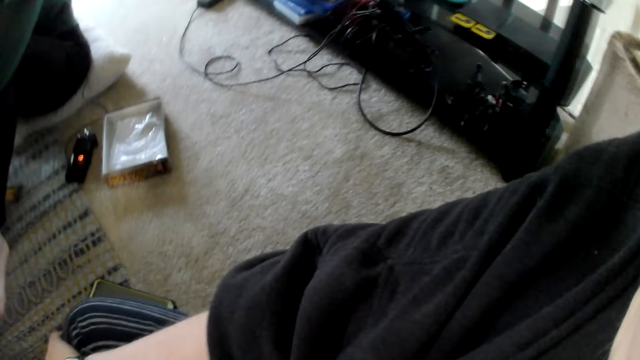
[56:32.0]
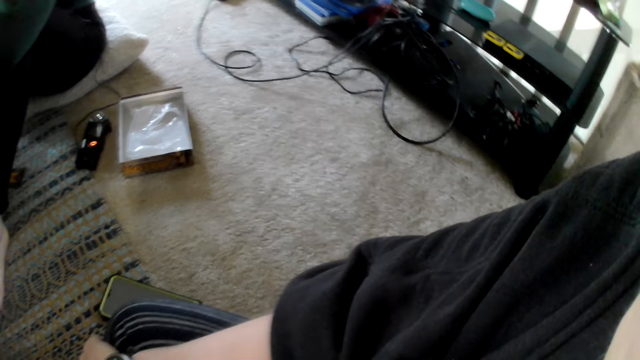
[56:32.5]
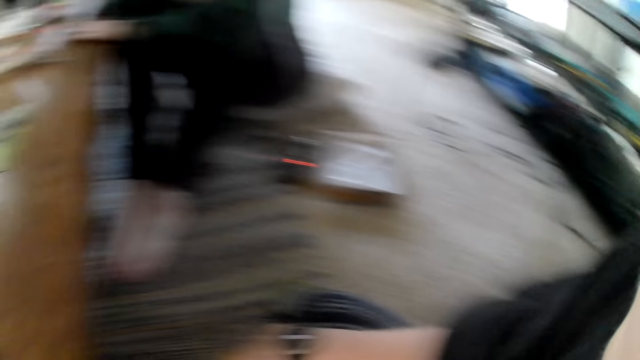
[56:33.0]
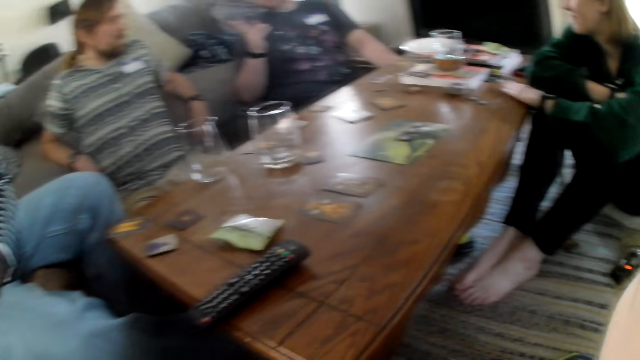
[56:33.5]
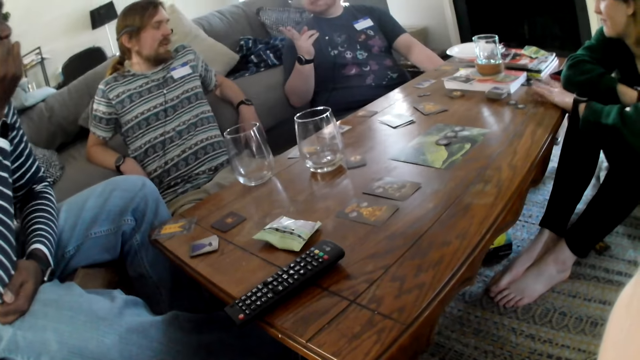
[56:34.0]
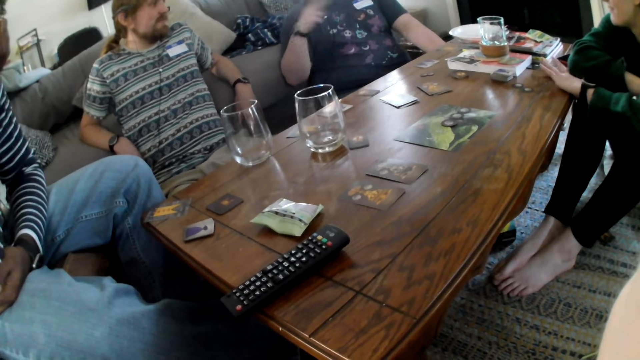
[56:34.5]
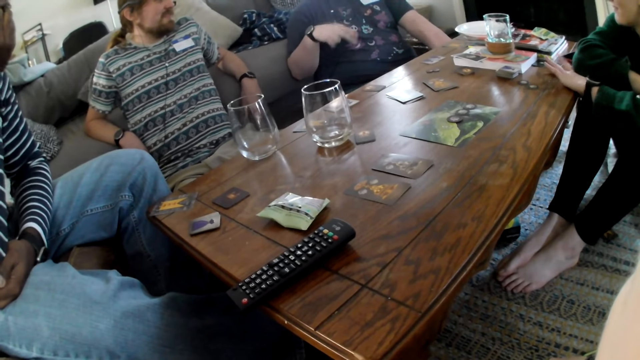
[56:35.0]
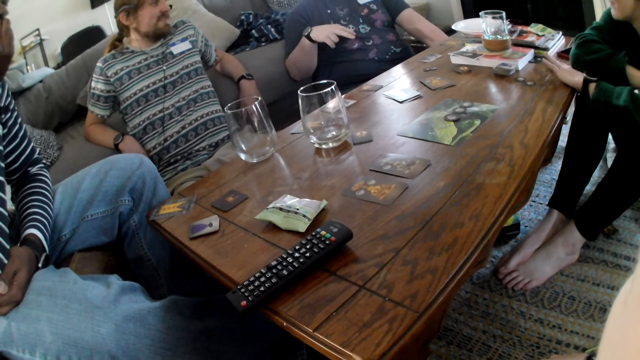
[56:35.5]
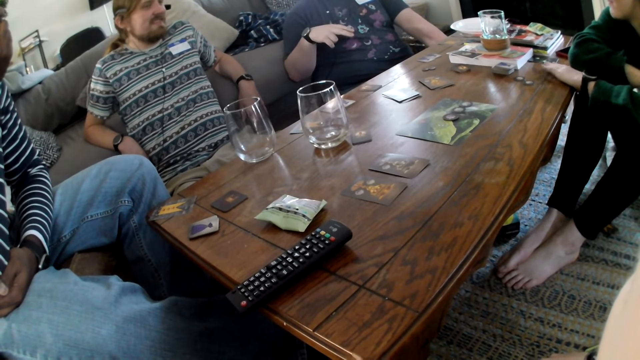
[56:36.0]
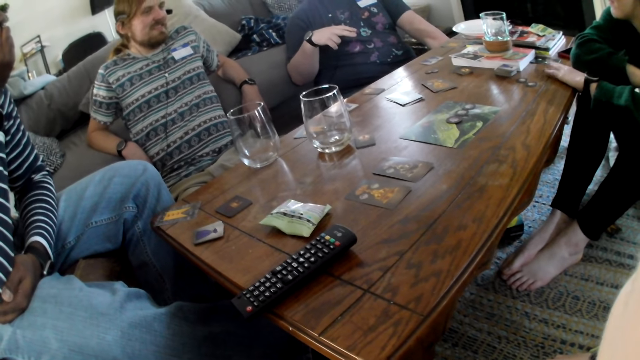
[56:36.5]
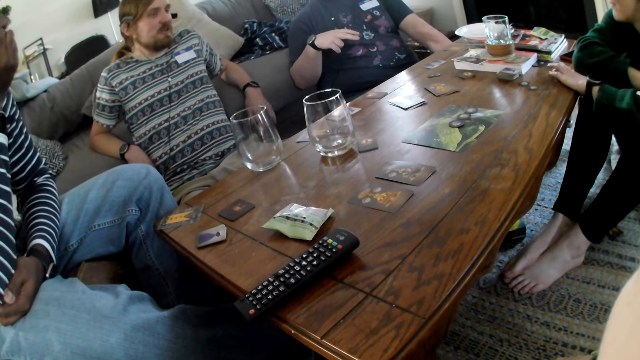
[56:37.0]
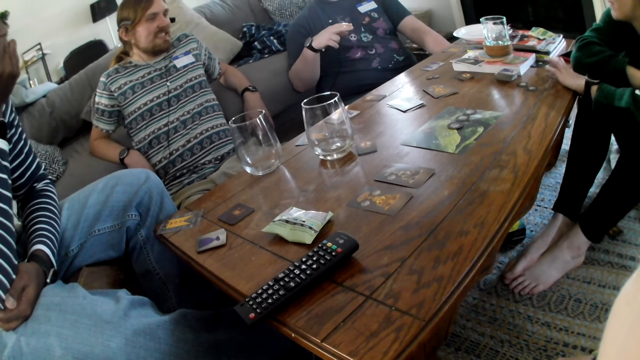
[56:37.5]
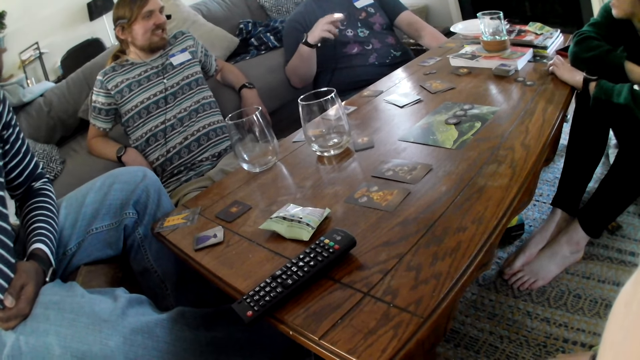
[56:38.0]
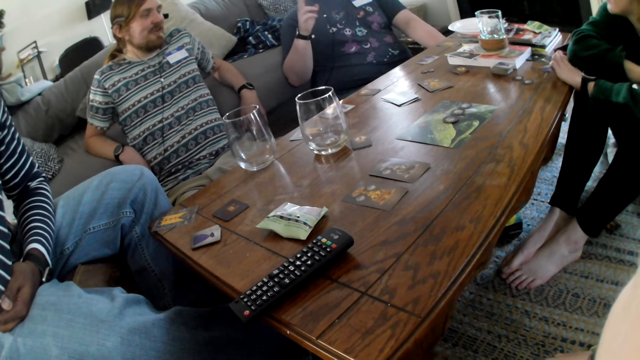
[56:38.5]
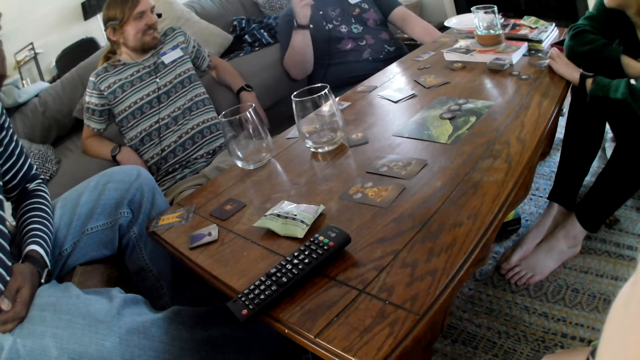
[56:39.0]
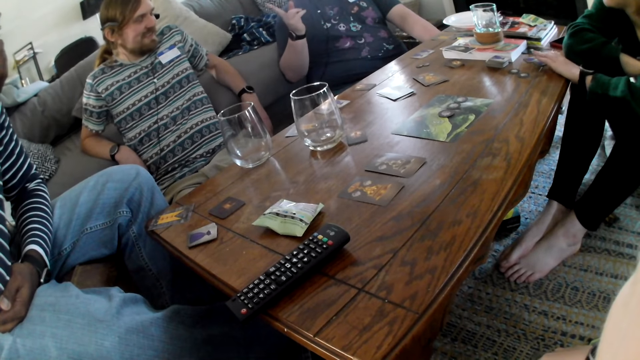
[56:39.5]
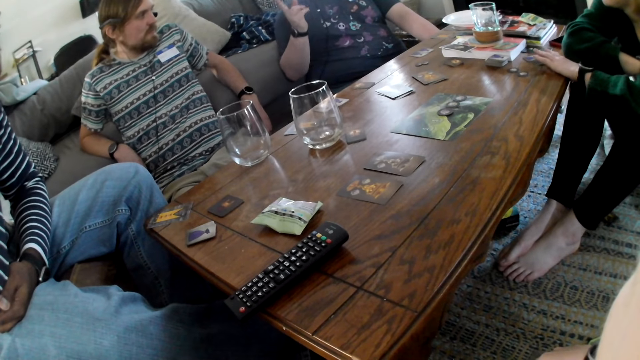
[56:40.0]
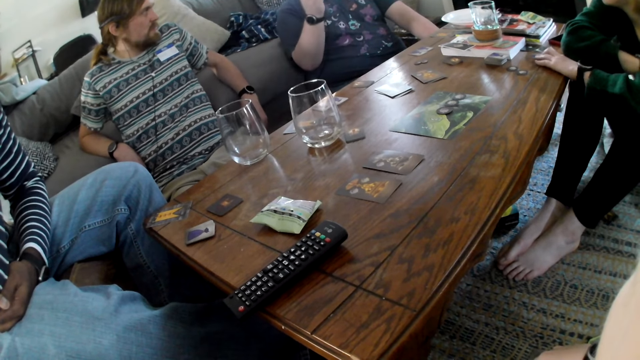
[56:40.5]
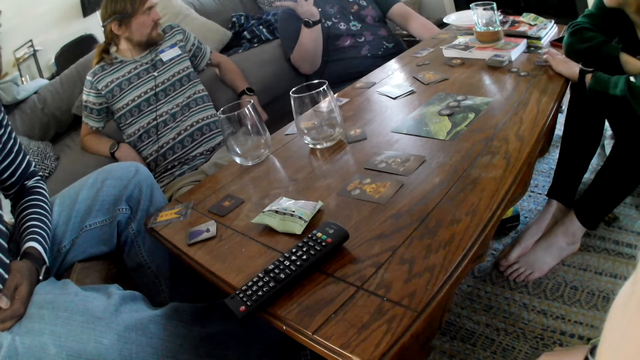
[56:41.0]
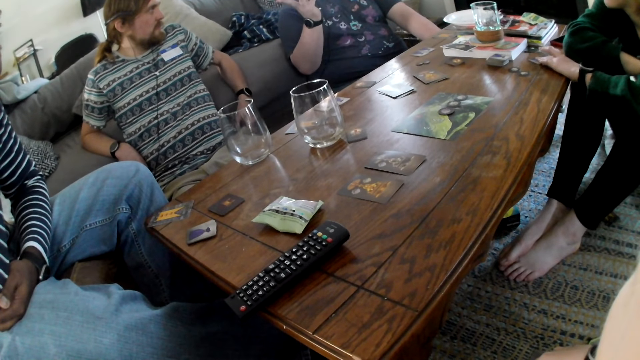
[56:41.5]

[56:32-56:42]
The man gesticulates with his right hand. The woman taps the table with her left hand. The camera wearer looks at the table. The woman moves the game card on the table with her left hand.

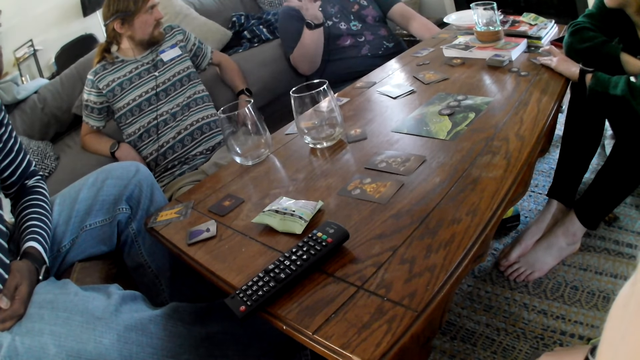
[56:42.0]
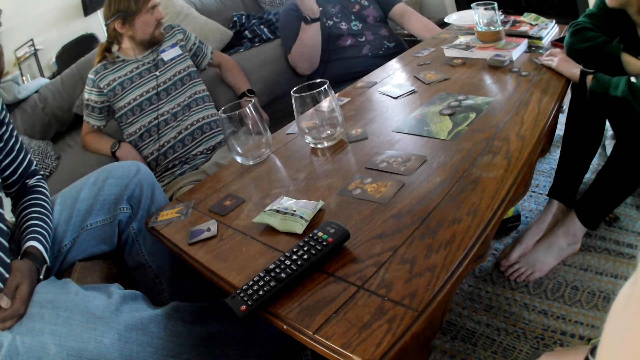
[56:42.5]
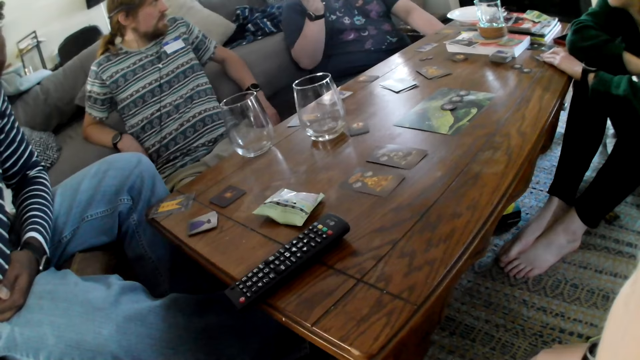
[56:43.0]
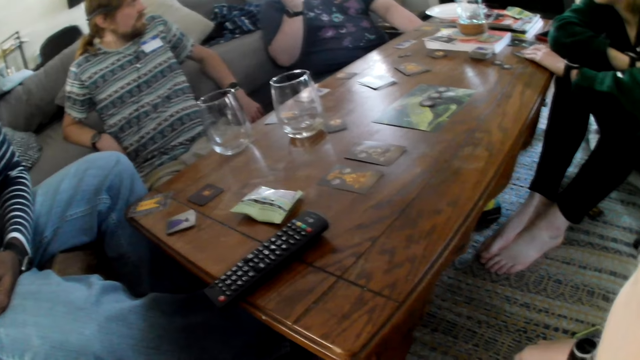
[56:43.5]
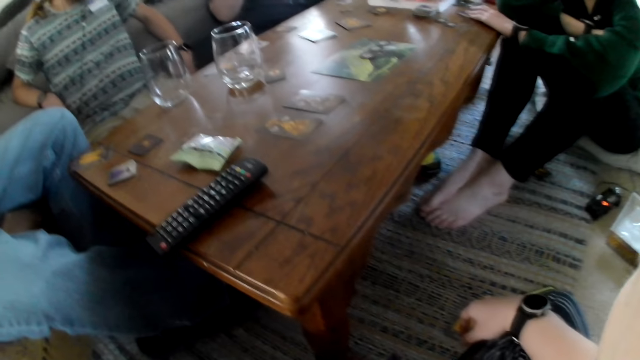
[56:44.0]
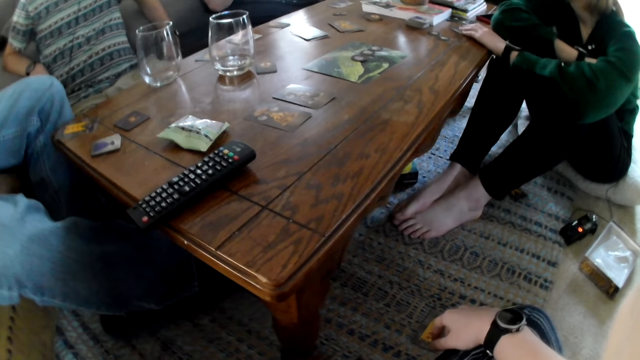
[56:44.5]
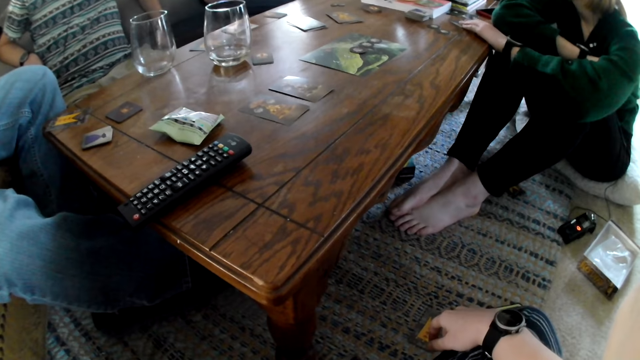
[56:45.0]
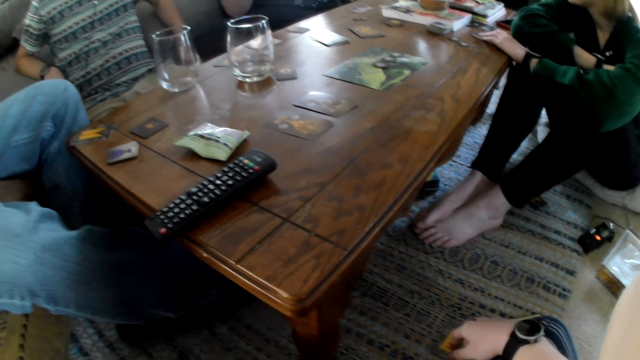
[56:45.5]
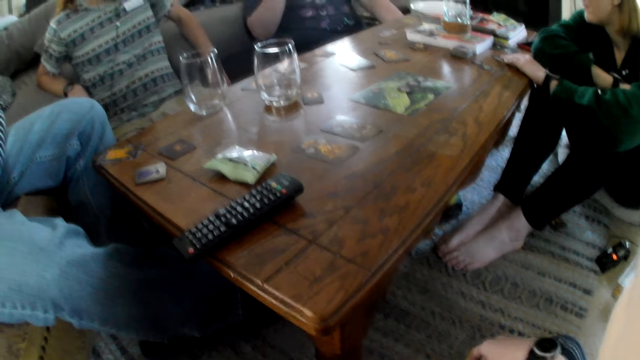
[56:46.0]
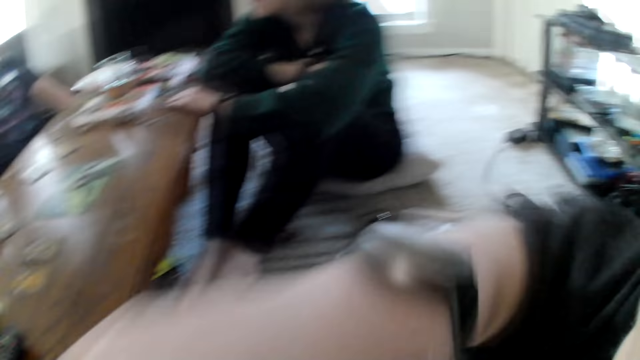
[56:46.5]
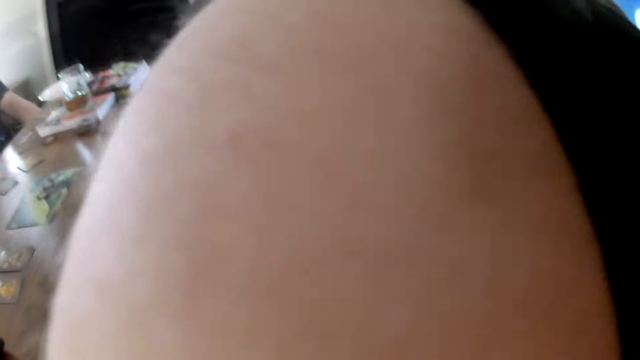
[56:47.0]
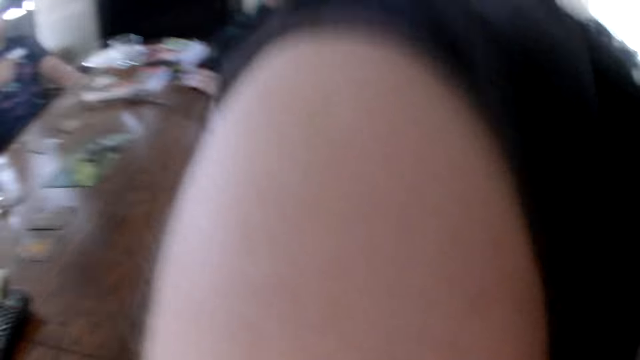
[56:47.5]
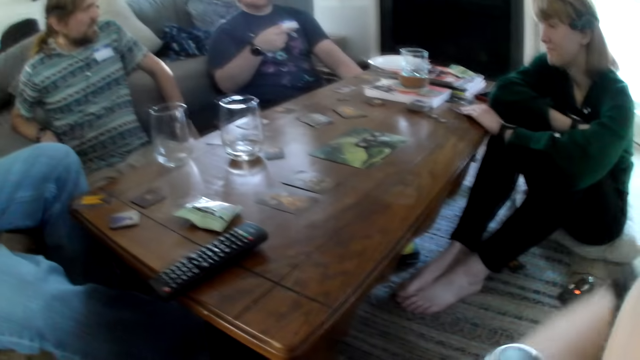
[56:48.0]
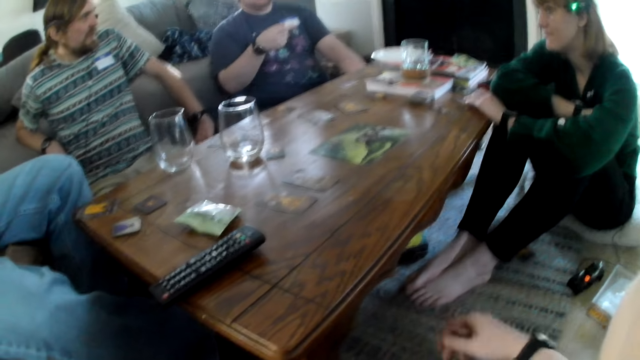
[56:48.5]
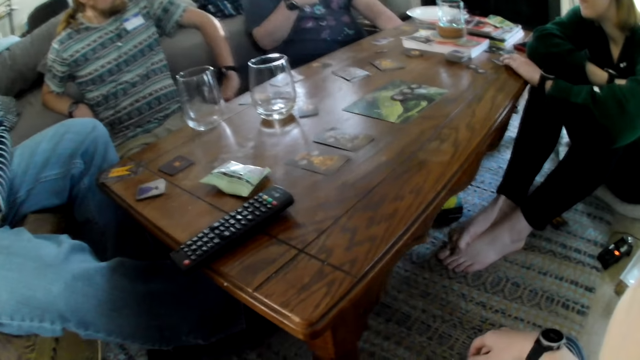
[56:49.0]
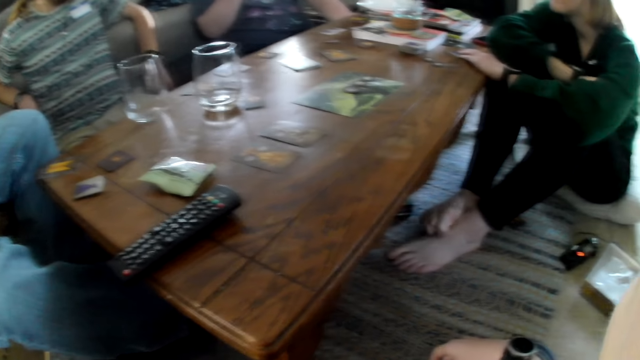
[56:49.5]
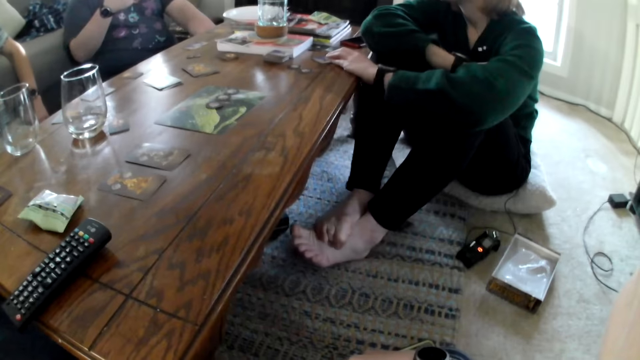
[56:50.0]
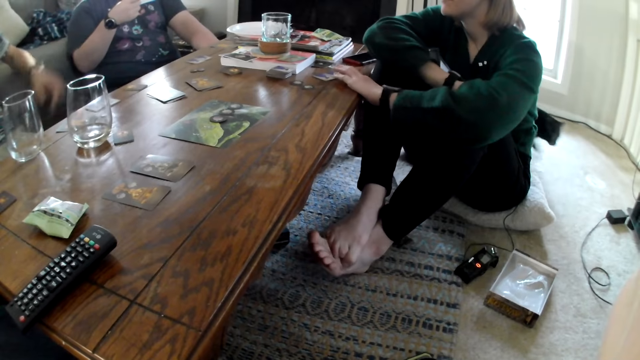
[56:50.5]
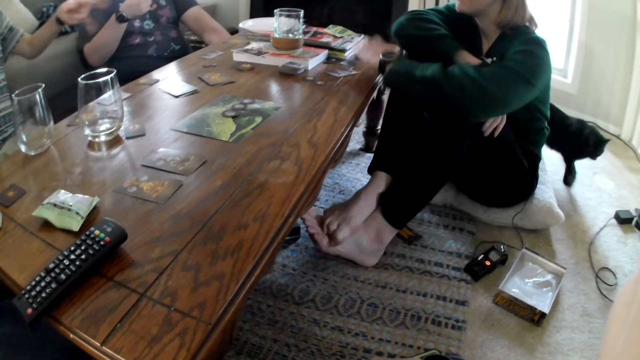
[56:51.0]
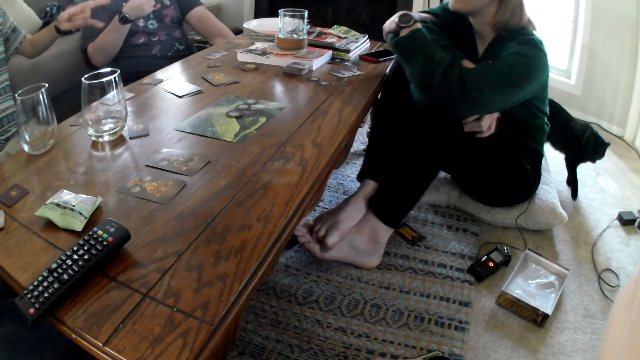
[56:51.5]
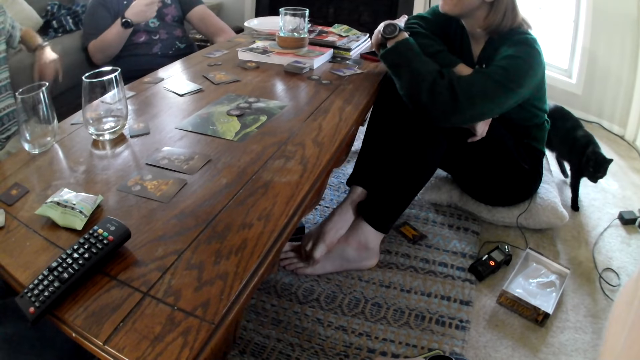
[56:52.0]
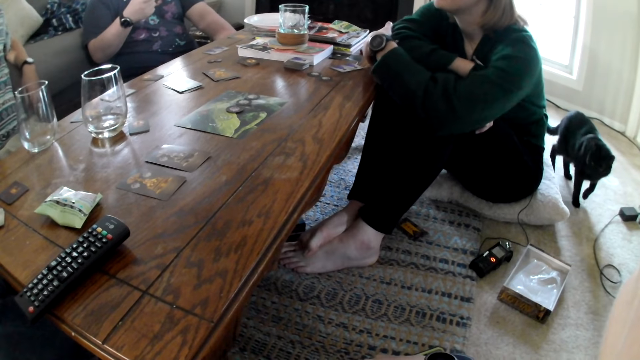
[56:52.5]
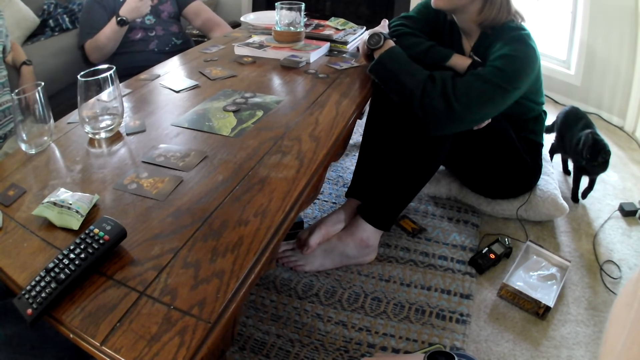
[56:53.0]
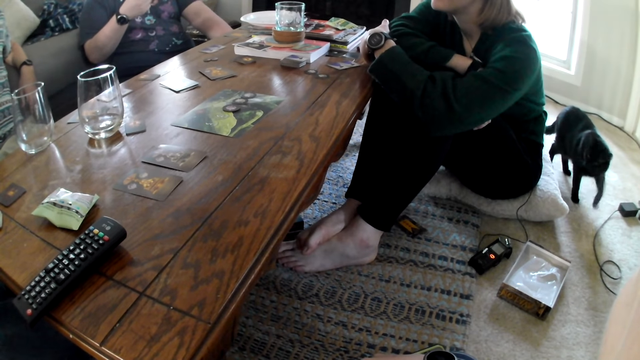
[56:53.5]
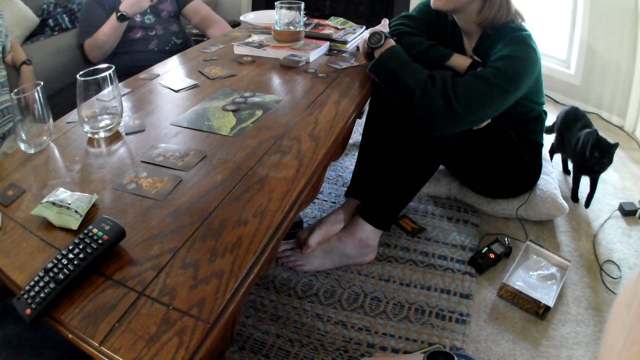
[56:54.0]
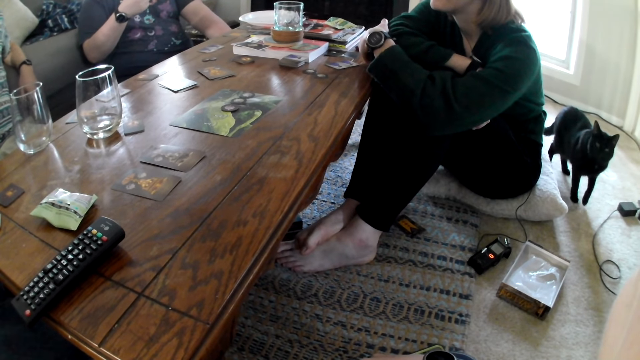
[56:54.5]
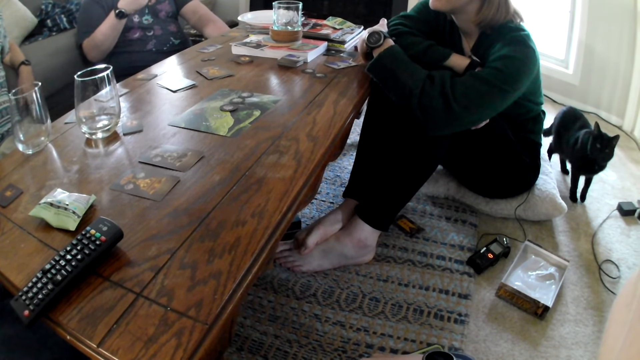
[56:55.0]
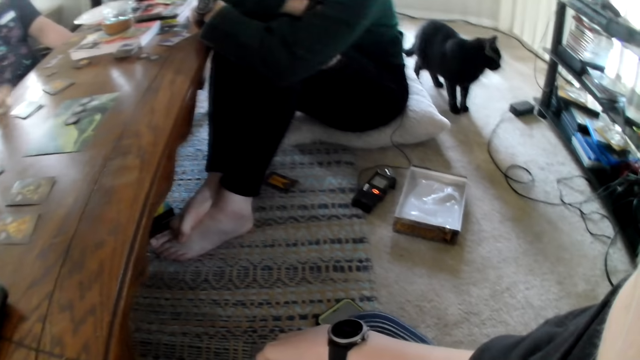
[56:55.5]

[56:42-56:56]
The camera wearer looks at the table. She touches her face with her right hand. The man gesticulates with his left hand. The camera wearer looks at the table. The man places his left elbow on the sofa.
